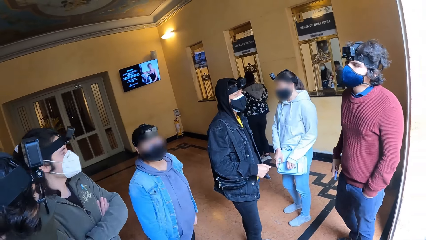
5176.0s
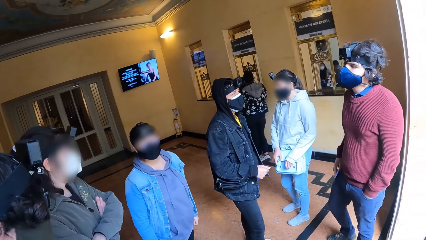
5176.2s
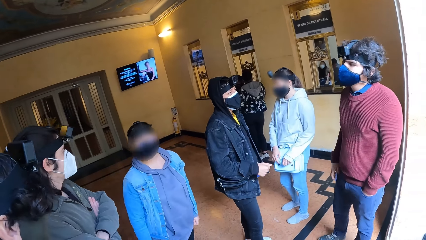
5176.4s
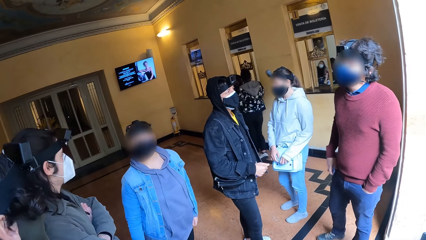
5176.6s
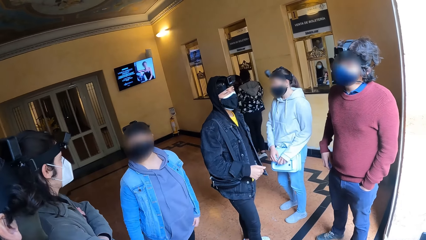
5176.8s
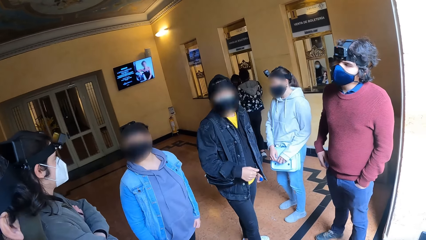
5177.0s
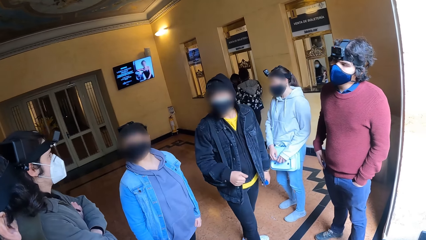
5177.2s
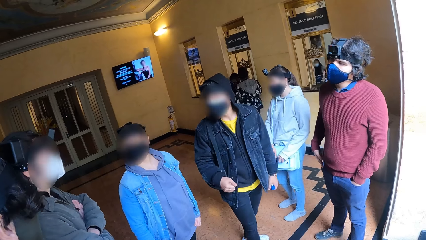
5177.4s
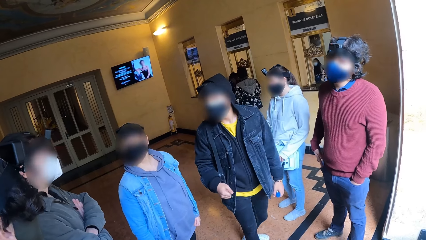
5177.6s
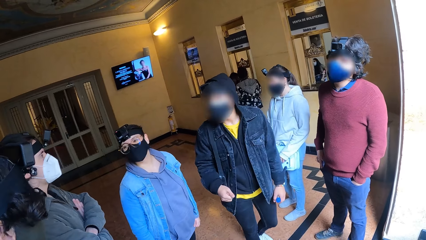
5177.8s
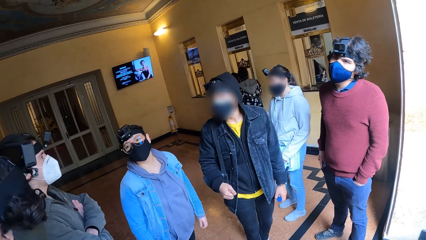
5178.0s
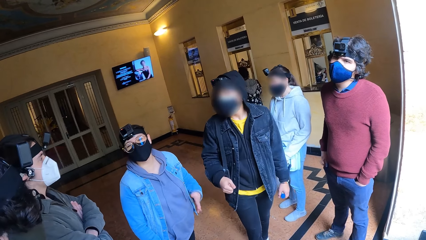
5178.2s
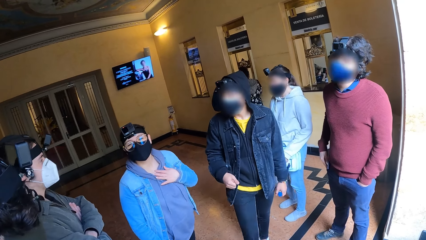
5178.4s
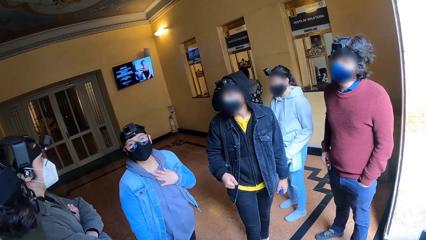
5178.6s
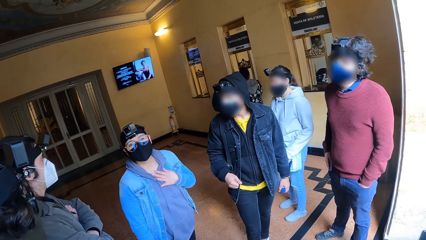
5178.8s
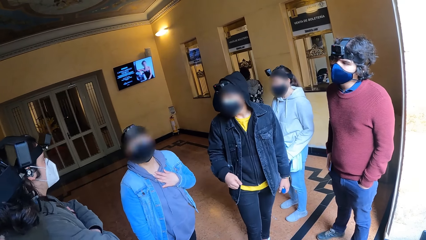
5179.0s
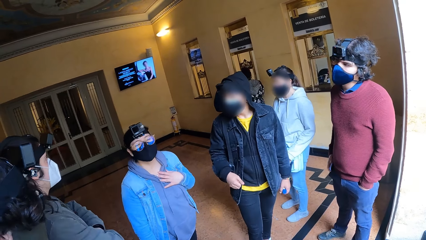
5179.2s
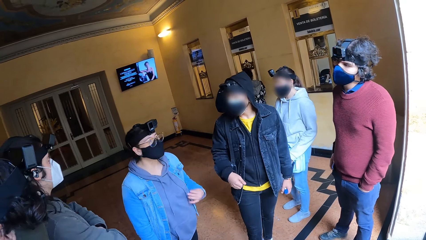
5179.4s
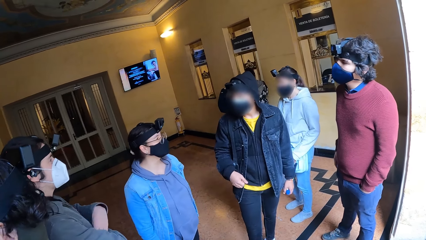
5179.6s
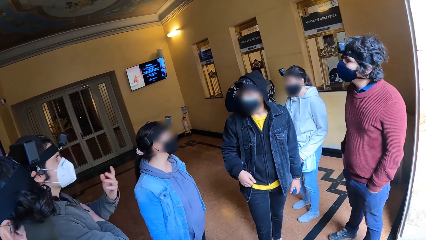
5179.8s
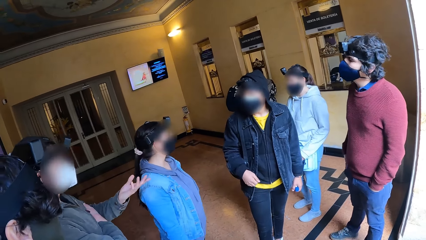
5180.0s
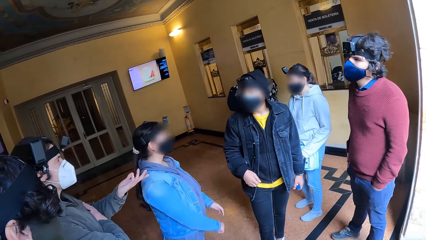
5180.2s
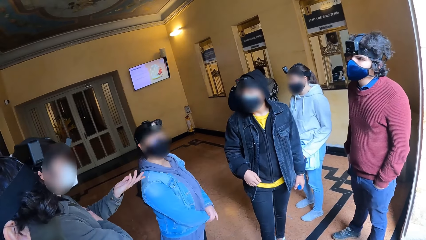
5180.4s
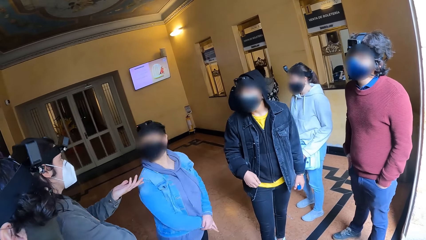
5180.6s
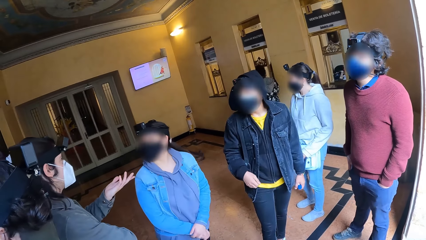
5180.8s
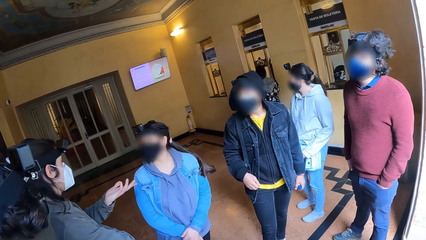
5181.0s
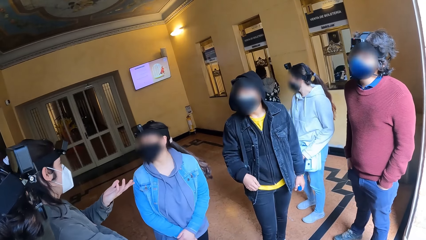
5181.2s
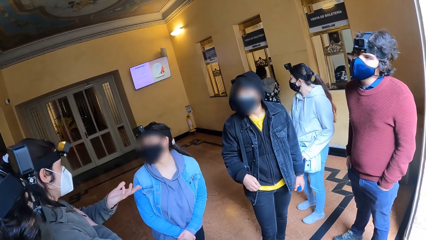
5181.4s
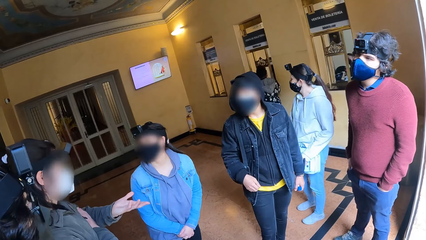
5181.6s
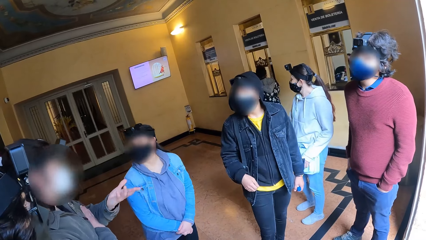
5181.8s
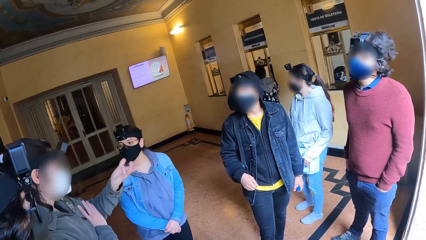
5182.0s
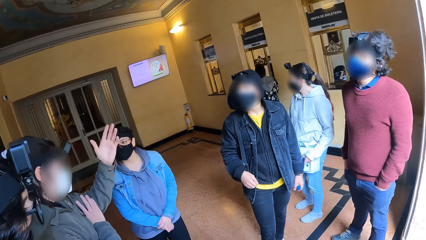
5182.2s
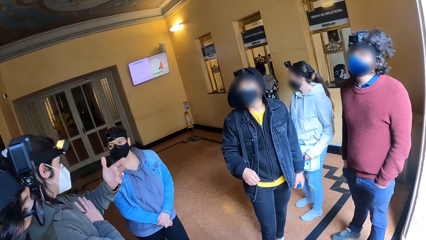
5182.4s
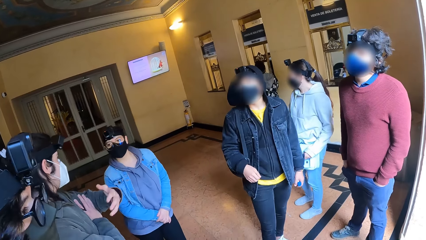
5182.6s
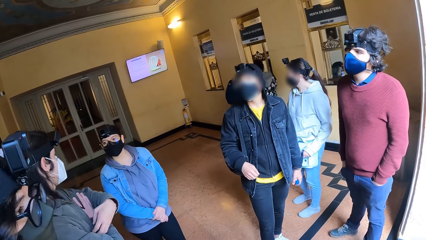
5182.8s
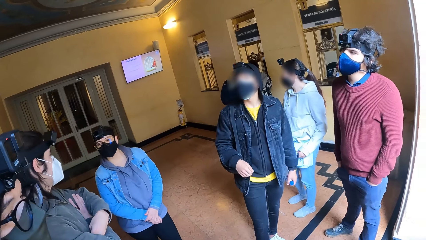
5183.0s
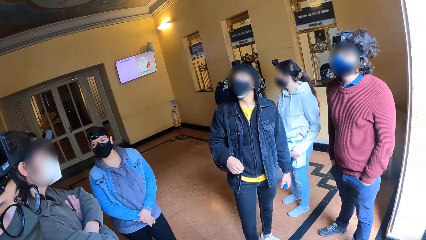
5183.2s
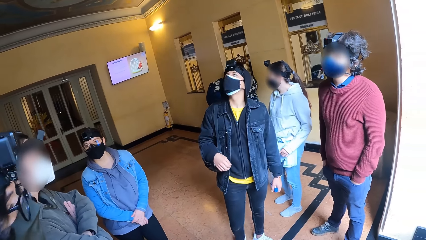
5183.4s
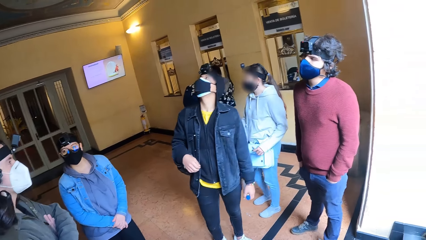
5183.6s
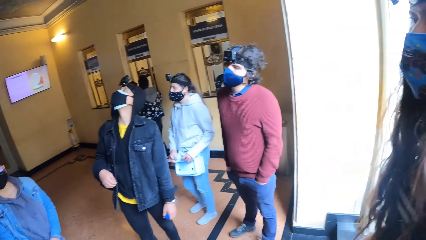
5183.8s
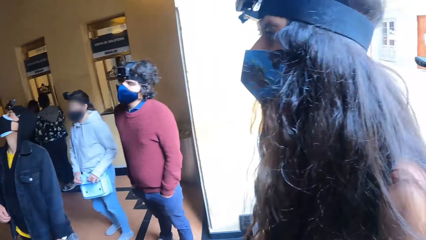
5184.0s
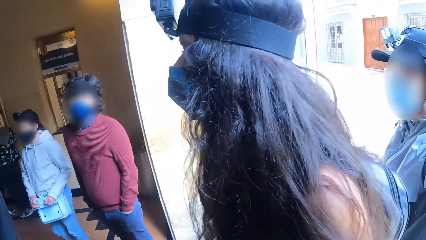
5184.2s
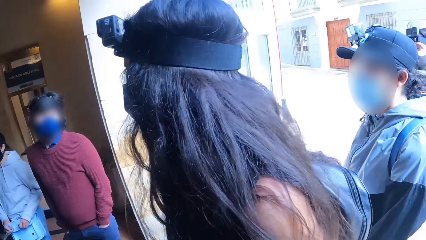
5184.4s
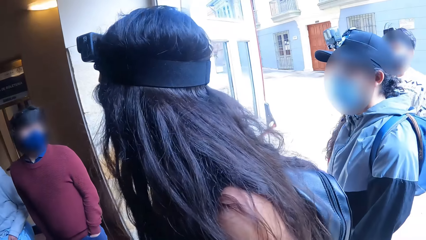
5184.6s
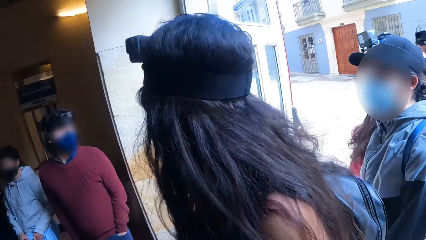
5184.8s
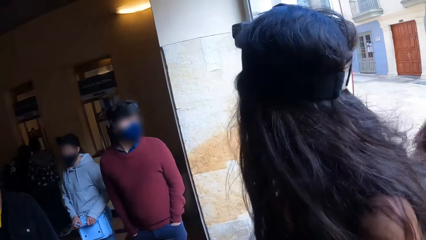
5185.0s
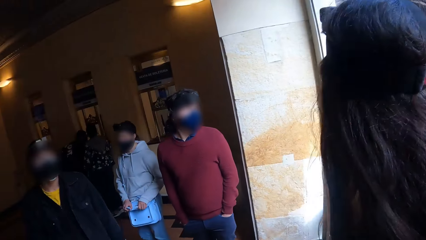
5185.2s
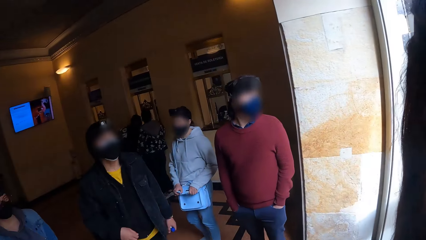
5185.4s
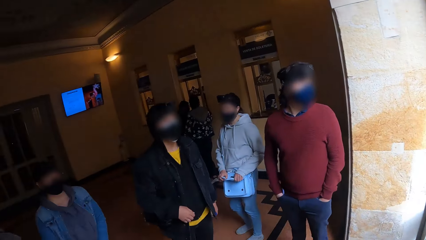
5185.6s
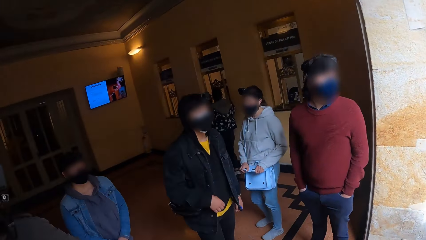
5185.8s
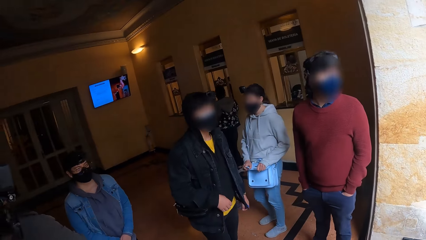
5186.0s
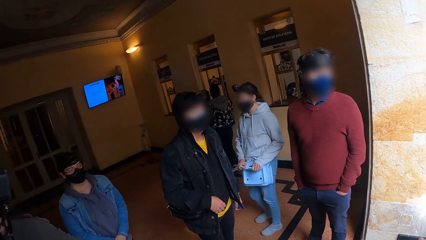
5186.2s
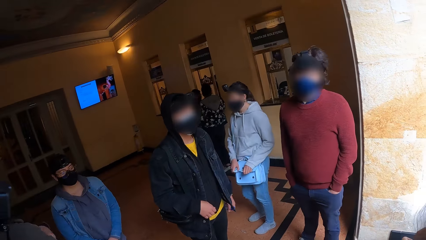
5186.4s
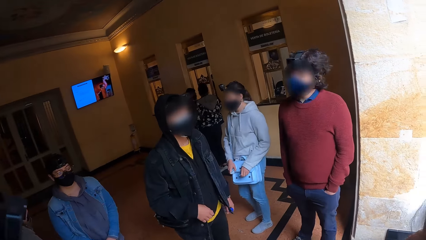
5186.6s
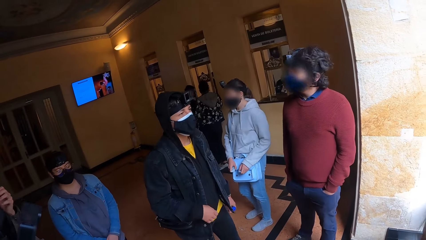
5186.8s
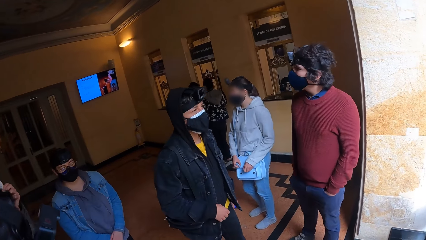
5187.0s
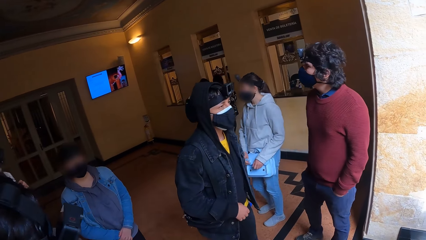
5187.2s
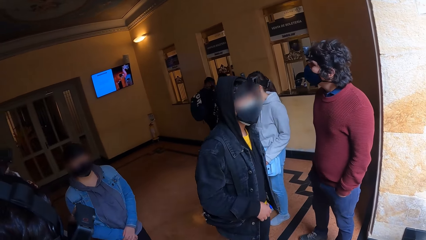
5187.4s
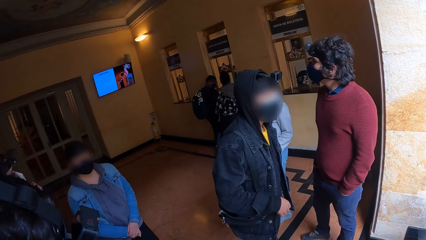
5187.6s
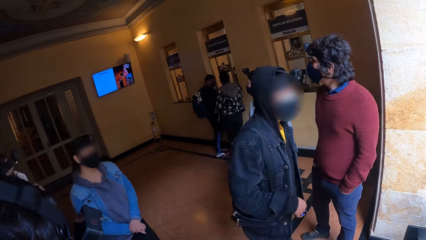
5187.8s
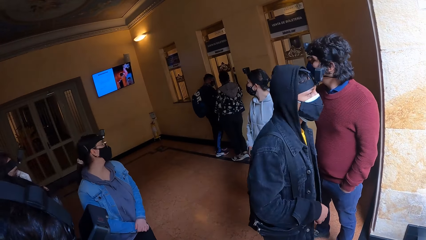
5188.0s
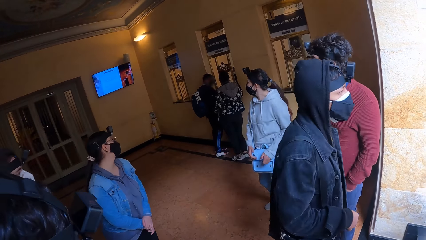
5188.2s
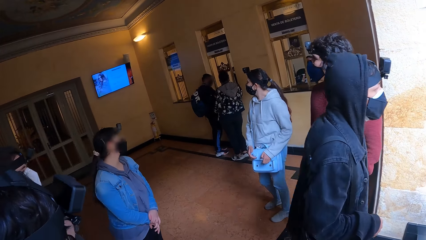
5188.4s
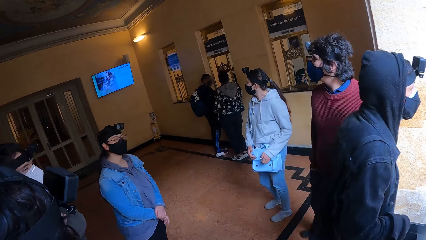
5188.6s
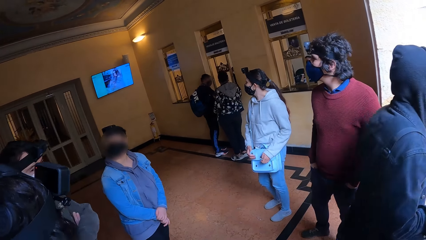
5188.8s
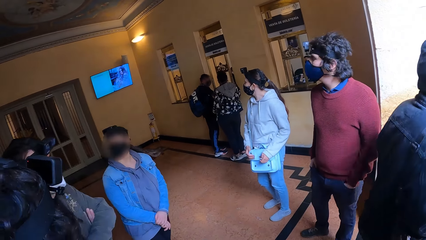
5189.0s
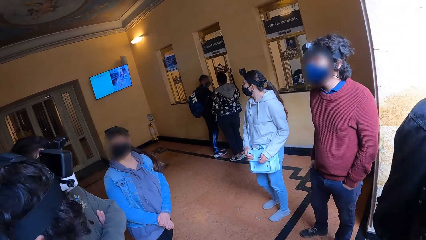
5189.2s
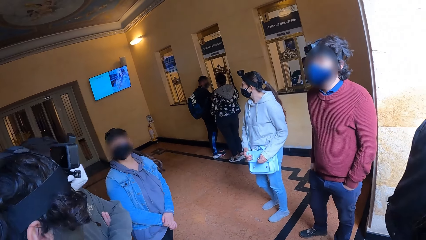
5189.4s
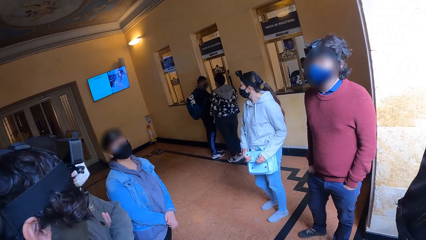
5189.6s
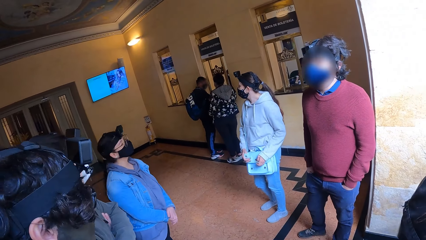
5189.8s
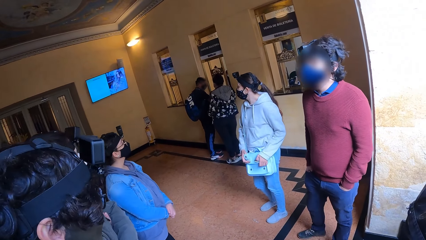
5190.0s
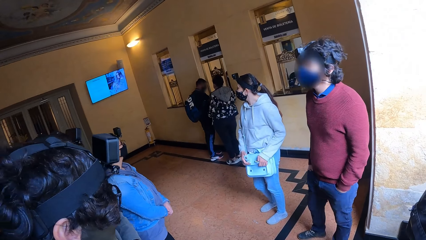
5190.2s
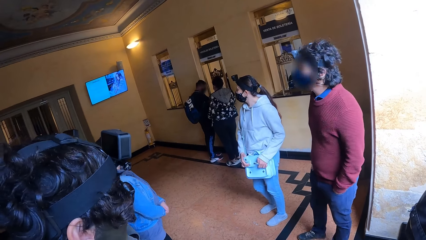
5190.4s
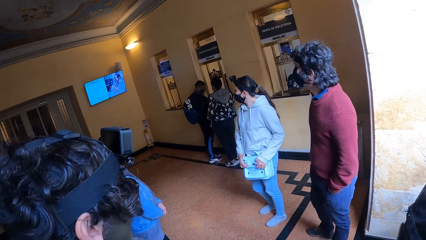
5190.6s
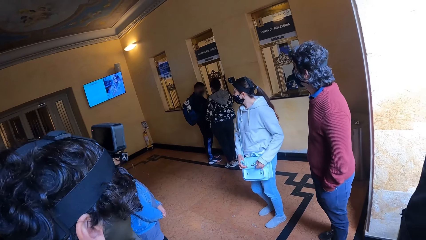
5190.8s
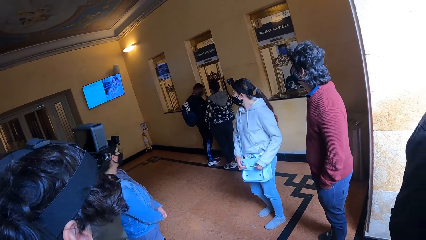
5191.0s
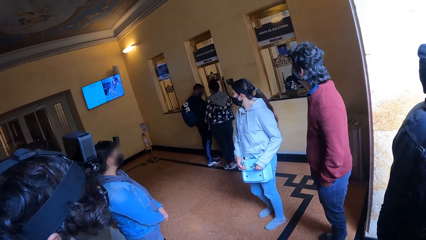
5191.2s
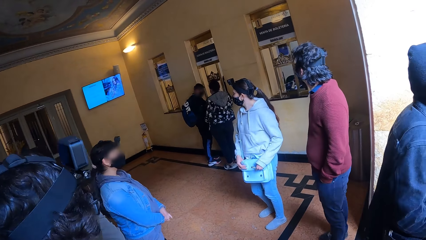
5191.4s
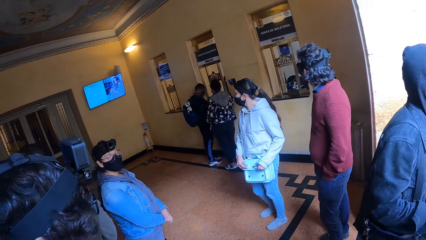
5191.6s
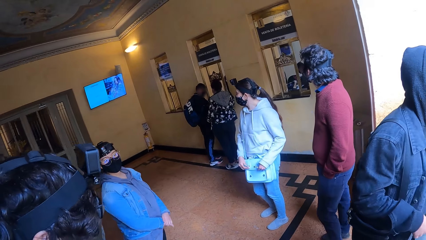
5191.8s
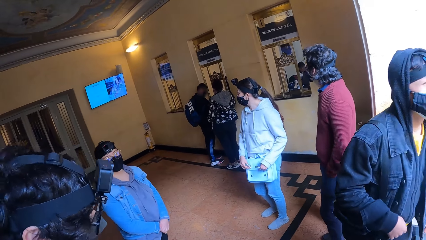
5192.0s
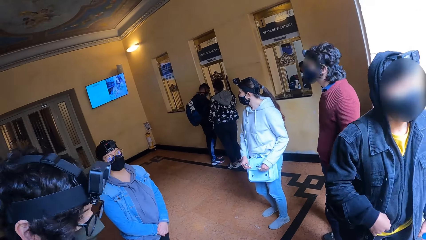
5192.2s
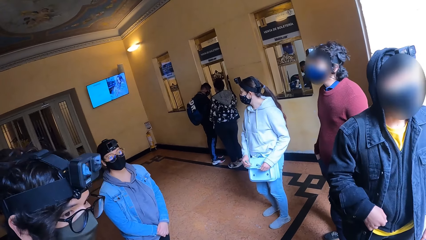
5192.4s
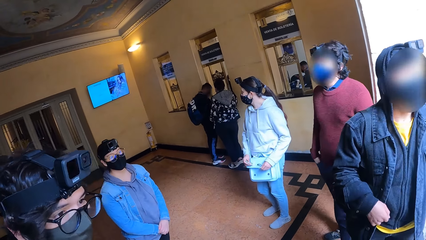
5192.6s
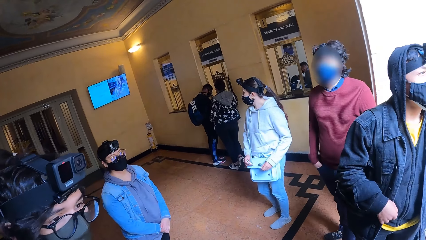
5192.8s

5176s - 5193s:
The camera wearer interacts with a lady. They look around.
